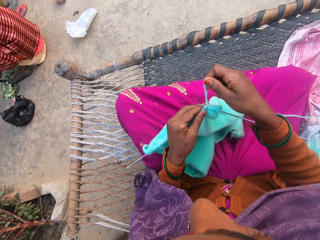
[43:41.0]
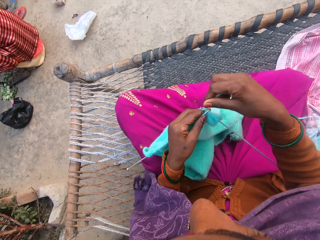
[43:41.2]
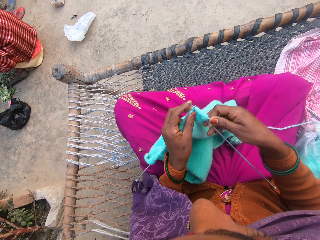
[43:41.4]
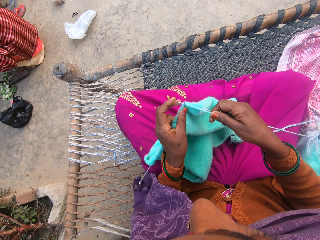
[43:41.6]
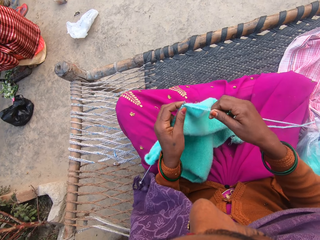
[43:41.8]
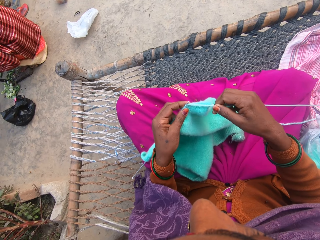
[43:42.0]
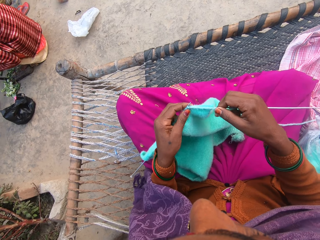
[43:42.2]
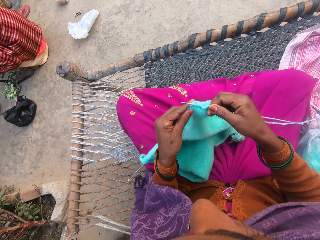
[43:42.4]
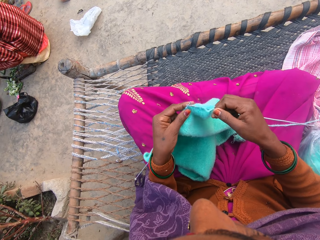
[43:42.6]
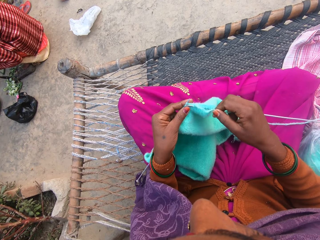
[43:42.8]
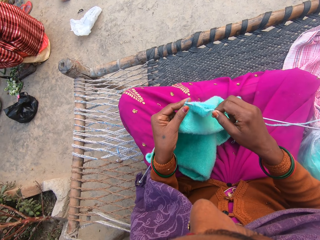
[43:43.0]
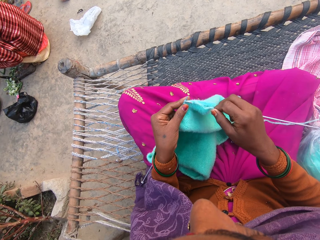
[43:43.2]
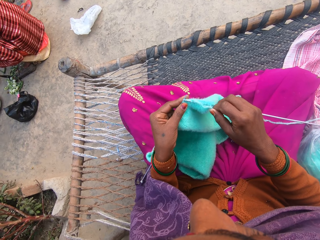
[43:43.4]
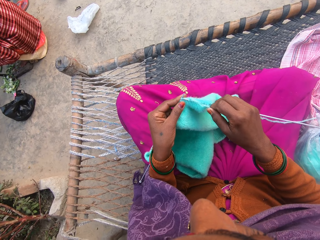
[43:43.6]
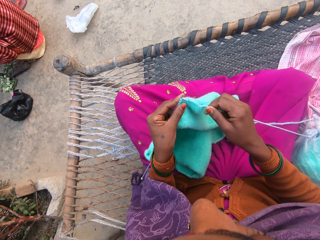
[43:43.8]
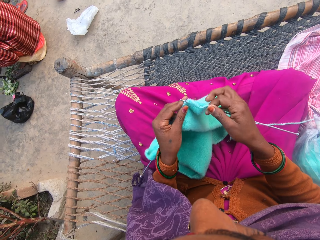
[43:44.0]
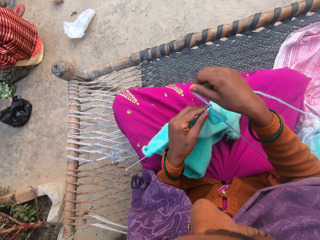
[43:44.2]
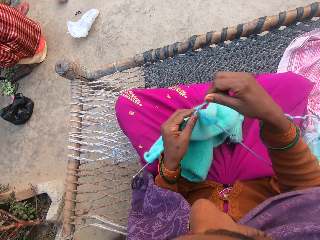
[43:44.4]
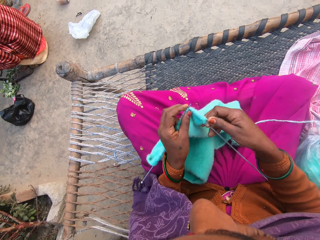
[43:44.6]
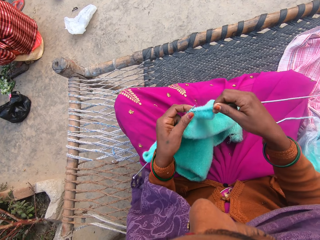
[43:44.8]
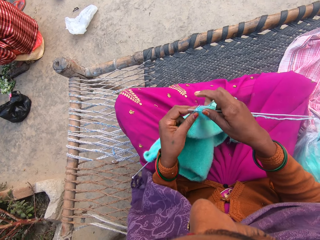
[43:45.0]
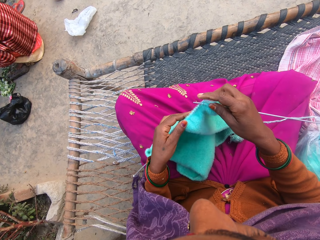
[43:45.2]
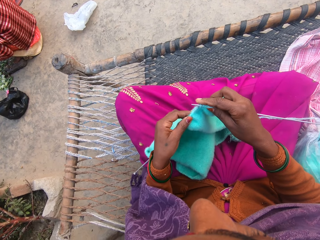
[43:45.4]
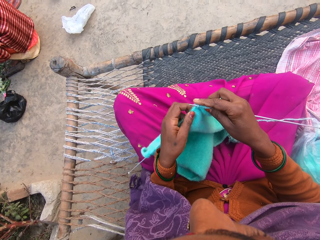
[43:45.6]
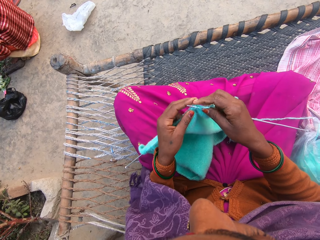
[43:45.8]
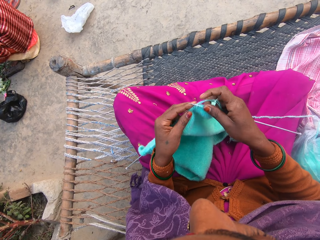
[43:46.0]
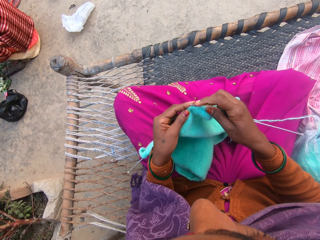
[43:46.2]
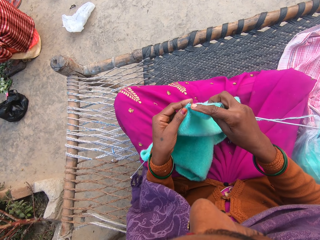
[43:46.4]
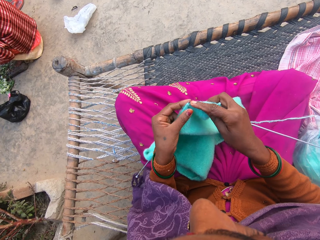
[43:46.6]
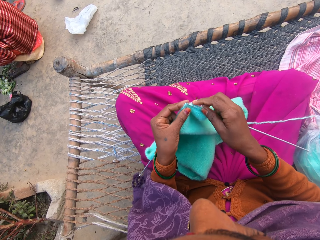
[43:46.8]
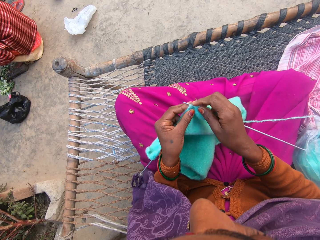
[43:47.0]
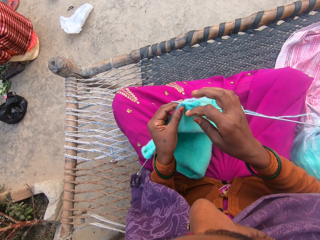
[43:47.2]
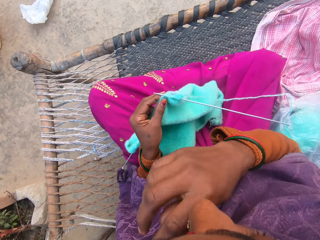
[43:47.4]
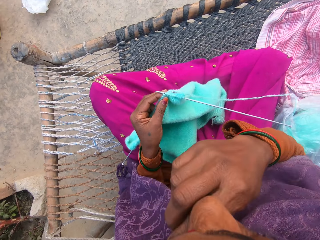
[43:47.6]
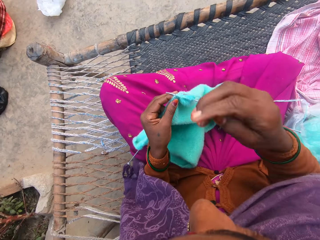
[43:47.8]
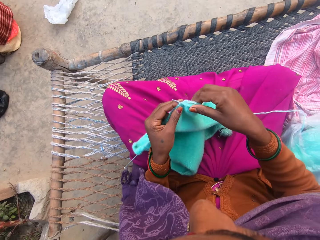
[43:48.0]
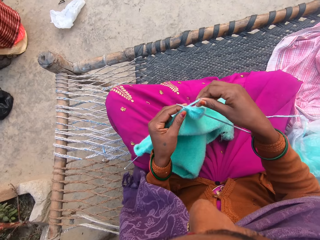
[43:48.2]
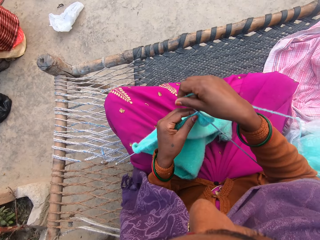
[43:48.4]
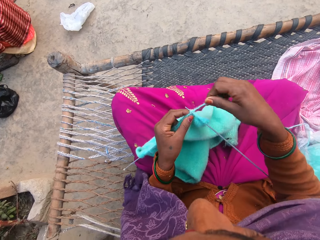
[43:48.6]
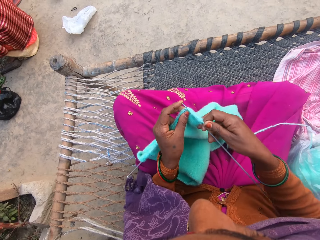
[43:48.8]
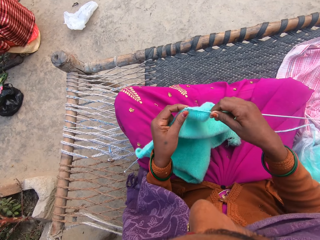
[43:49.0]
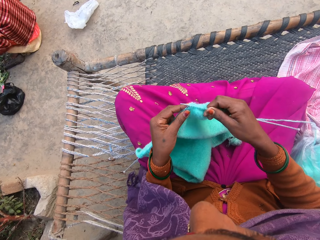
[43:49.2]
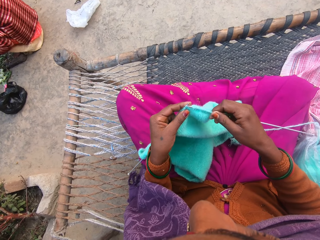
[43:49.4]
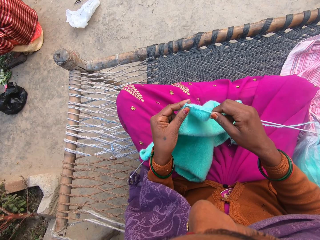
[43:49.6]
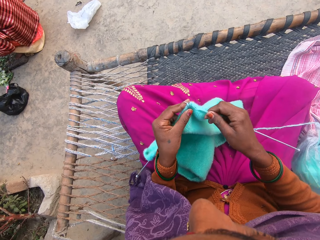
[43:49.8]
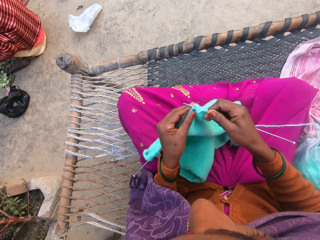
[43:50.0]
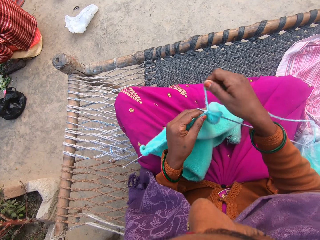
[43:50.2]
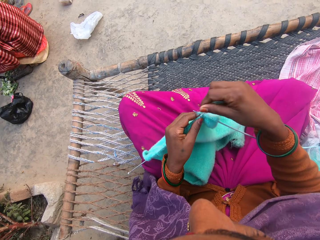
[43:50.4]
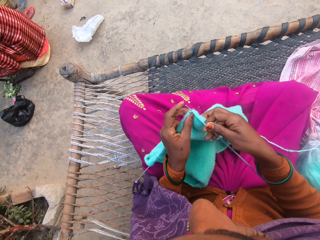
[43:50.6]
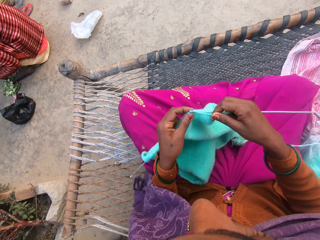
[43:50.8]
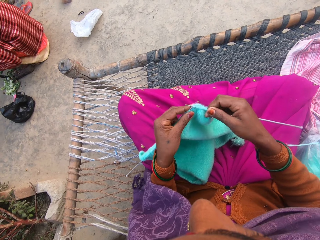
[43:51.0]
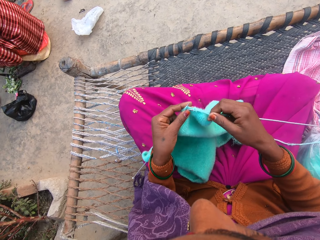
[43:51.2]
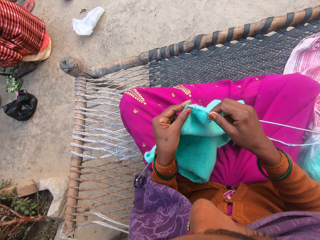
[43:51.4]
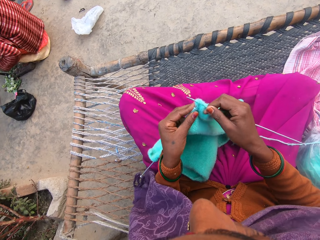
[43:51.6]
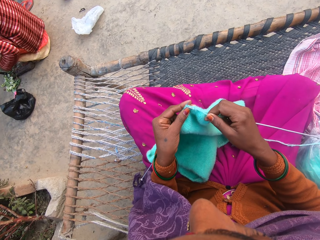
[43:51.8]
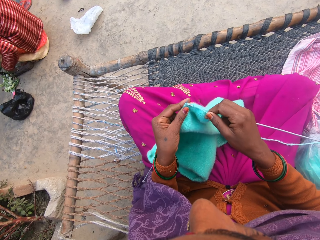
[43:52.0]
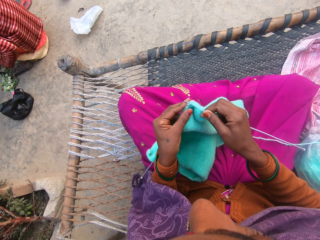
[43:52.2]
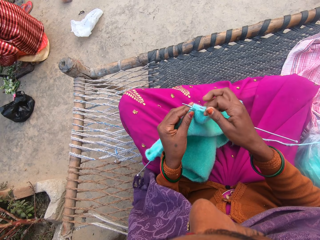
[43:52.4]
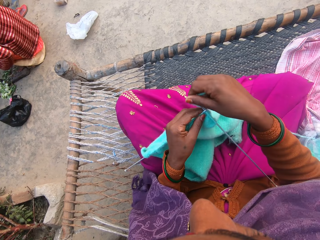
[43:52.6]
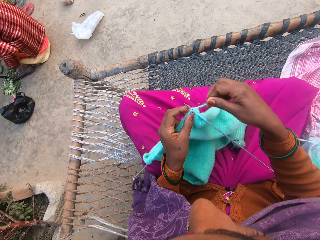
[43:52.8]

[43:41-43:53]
The camera wearer rolls the thread on the crochet needle. She knits the fabric with crochet needles. She rolls the thread on the crochet needle. She knits the fabric with the crochet needles. She cleans her mouth with her left hand. She holds her mouth. She pulls her hand off the mouth. She pulls the thread and rolls the thread on the crochet needle. She knits the wool or fabric in her hands with the knitting needles or crochet needles. She rolls the thread on the crochet needle. She knits the fabric with the crochet needles.

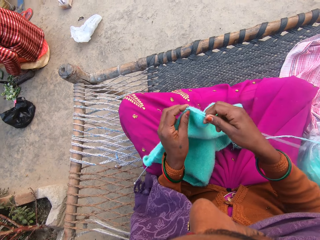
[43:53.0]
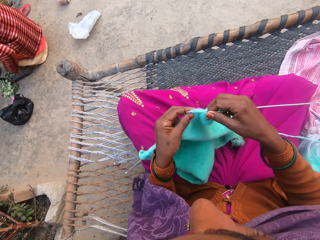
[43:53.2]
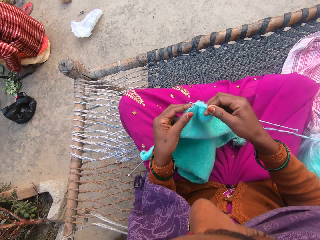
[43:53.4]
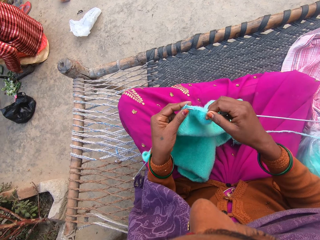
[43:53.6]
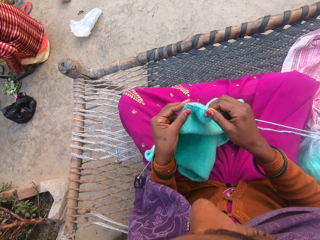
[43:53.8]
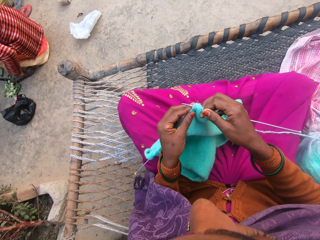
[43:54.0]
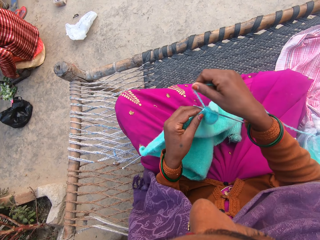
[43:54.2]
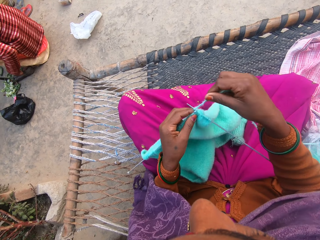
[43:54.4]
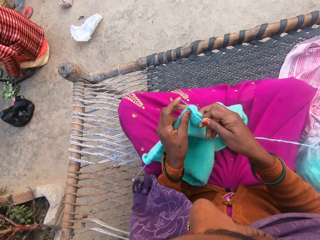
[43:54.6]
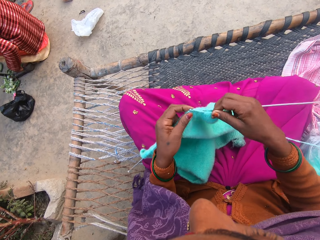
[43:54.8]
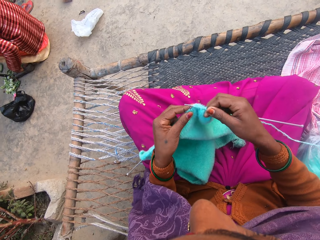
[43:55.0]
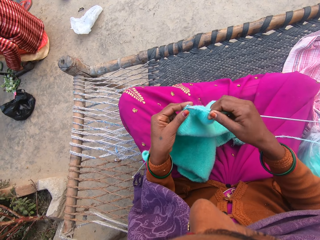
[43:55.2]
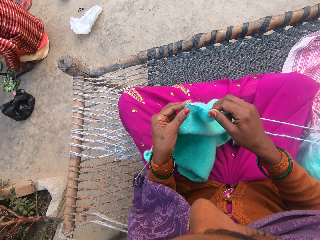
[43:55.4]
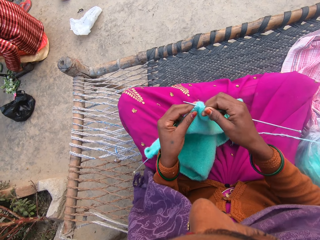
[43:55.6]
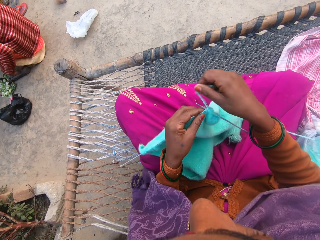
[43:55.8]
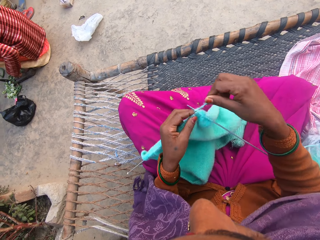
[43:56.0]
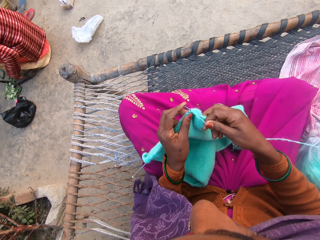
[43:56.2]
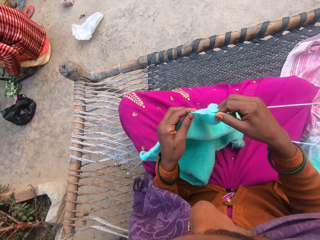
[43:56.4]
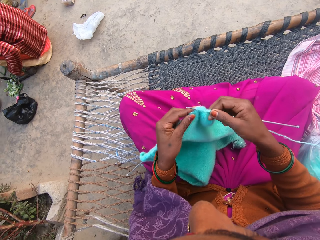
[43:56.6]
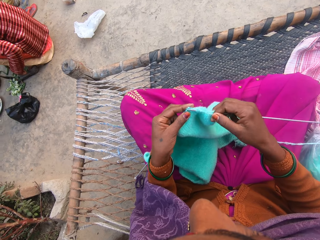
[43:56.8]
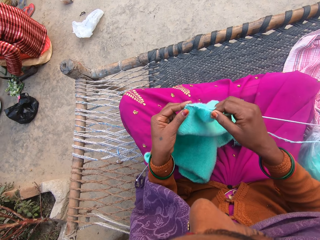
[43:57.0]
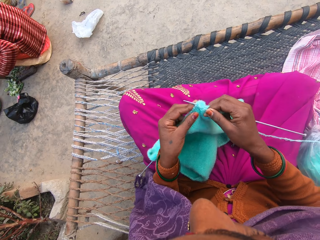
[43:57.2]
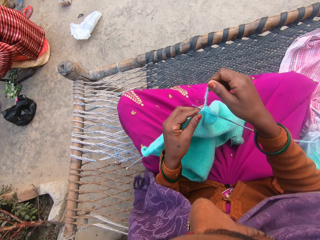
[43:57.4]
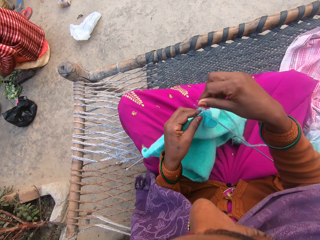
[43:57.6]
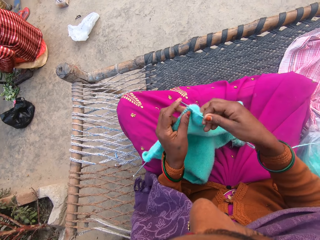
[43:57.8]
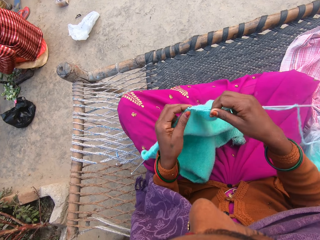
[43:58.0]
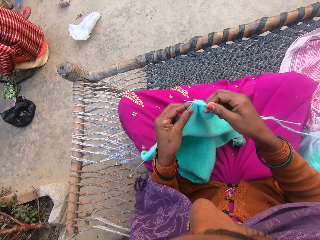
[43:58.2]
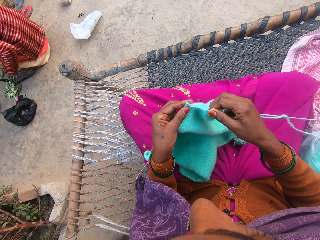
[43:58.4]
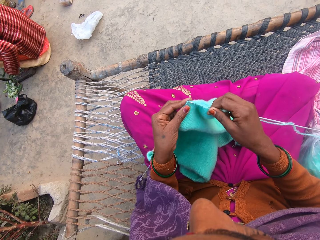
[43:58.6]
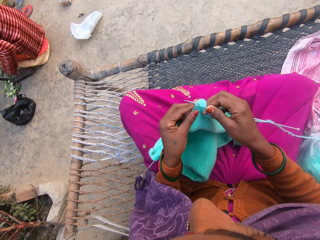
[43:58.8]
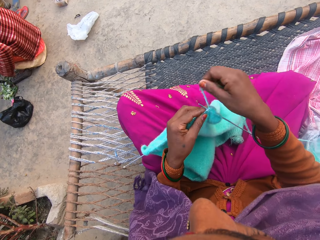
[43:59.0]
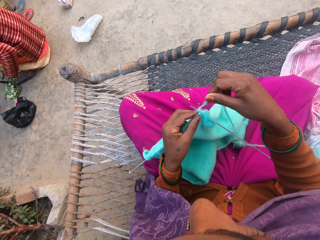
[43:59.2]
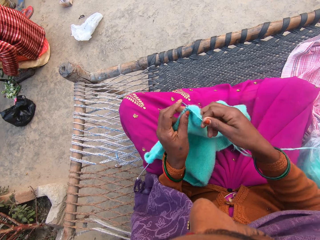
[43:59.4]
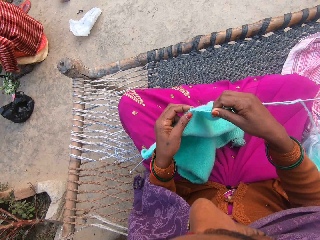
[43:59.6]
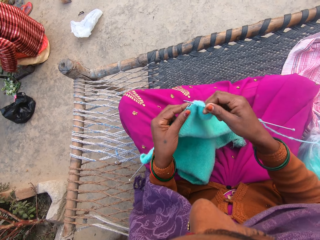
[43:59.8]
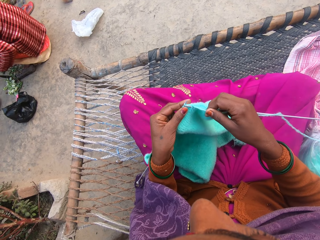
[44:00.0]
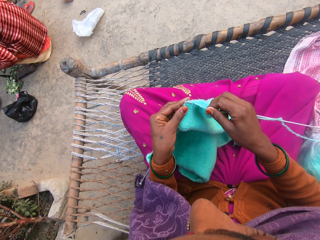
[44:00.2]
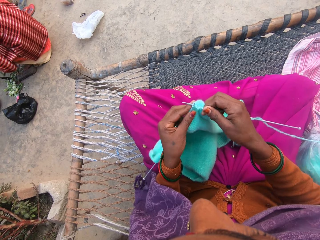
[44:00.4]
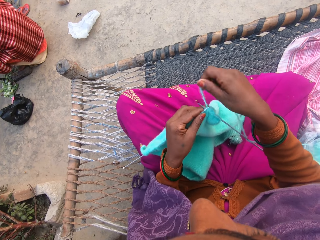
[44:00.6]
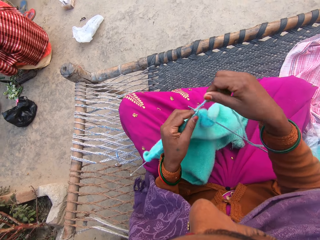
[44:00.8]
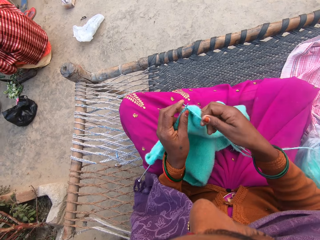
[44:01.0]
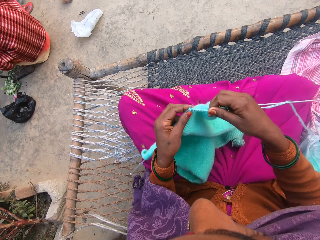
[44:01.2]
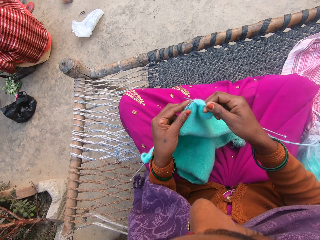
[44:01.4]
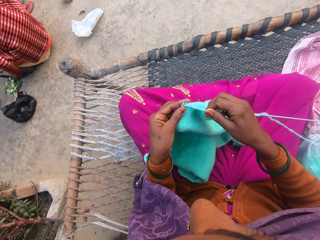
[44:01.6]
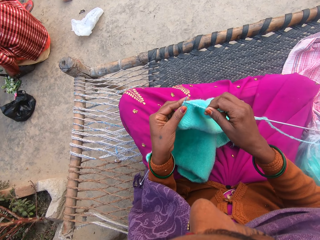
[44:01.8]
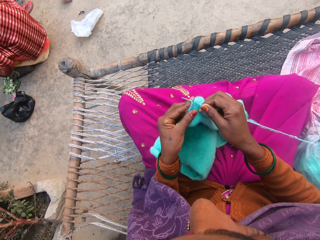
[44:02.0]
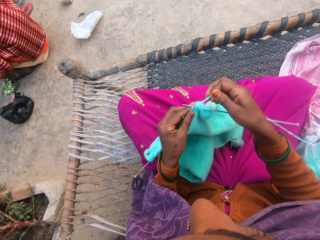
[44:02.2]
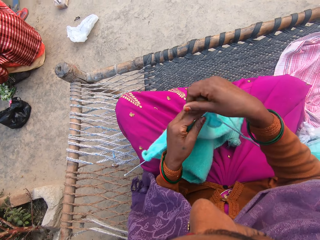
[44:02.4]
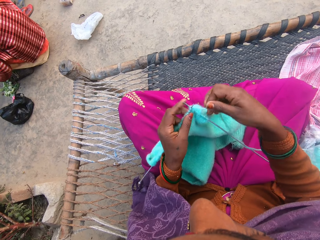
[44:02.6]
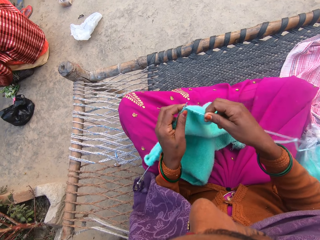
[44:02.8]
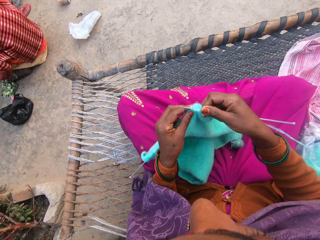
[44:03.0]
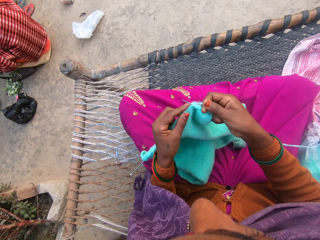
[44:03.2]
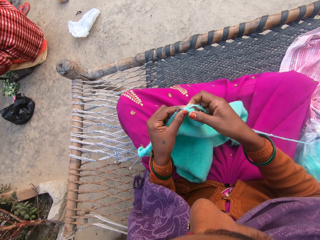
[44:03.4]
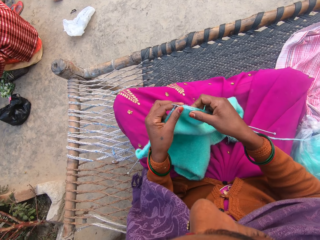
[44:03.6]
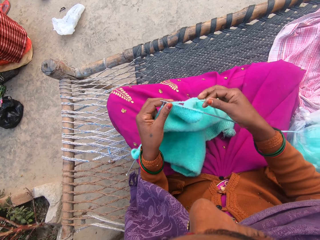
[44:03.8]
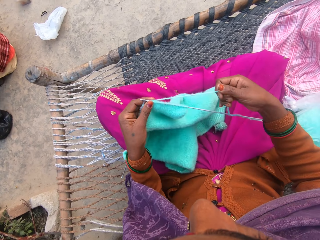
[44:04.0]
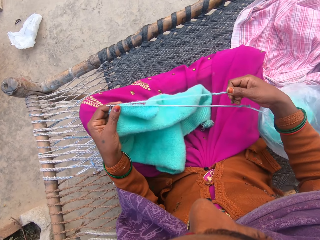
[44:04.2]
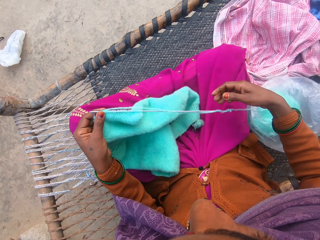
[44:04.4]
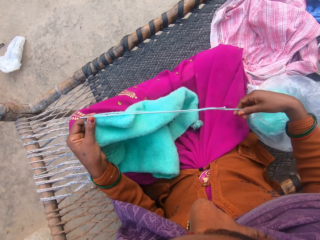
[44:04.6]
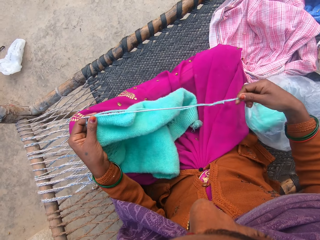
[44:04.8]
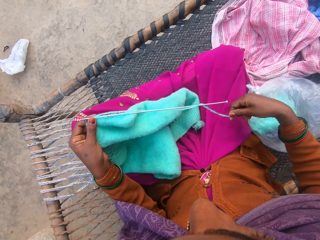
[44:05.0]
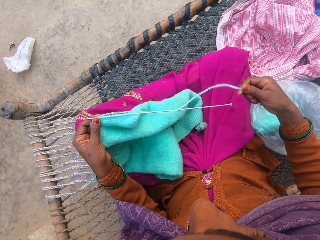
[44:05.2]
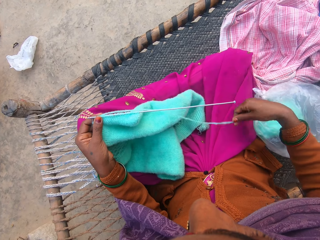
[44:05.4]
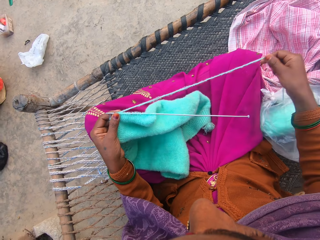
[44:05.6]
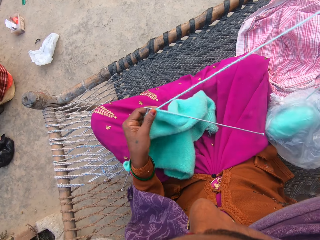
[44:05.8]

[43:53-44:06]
The camera wearer rolls the thread on the crochet needle. They knit the fabric with crochet needles. They roll the thread on the crochet needle. They knit the fabric with the crochet needles. They roll the thread on the crochet needle. They knit the fabric with the crochet needles. They roll the thread on the crochet needle. They knit the fabric with the crochet needles. They roll the thread on the crochet needle. They knit the fabric with the crochet needles. They roll the thread on the crochet needle. They knit the fabric with the crochet needles. They pull the fabric, pull the thread, and unroll the thread.
